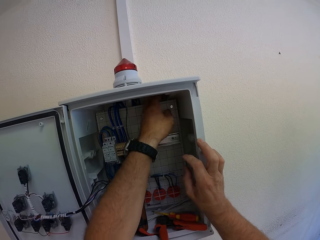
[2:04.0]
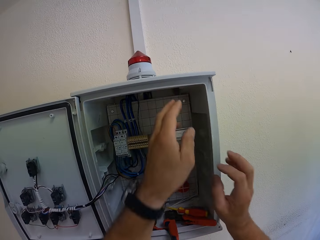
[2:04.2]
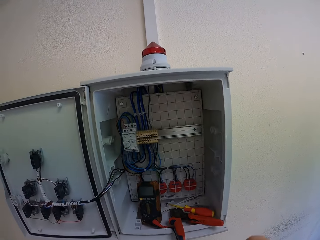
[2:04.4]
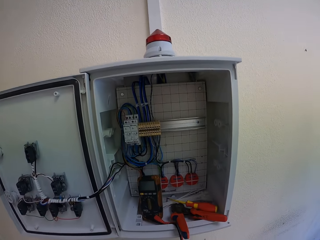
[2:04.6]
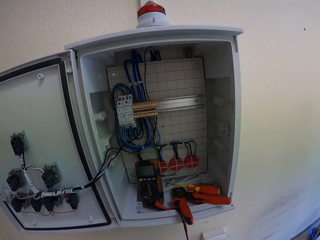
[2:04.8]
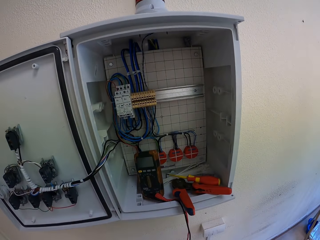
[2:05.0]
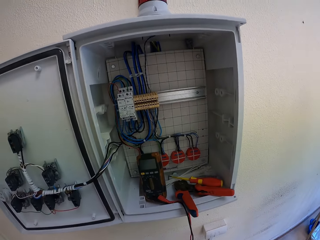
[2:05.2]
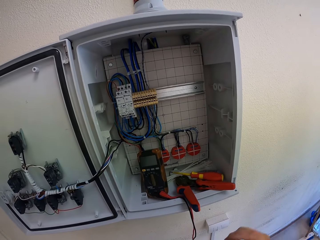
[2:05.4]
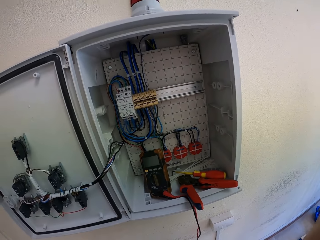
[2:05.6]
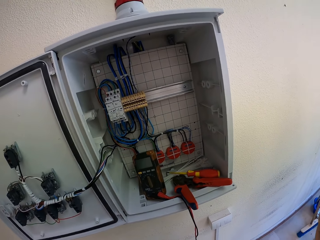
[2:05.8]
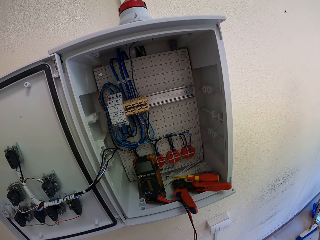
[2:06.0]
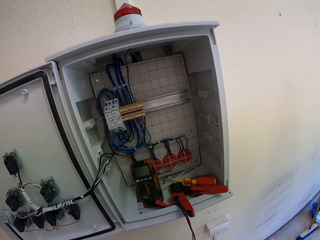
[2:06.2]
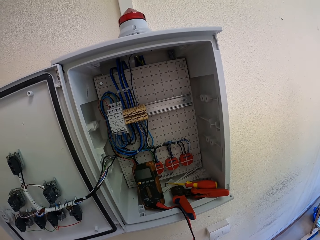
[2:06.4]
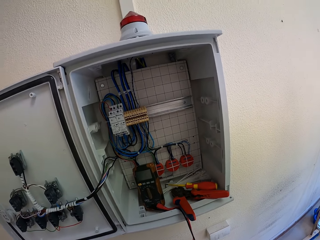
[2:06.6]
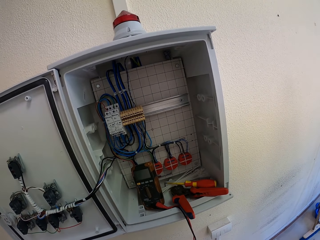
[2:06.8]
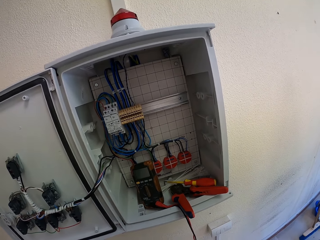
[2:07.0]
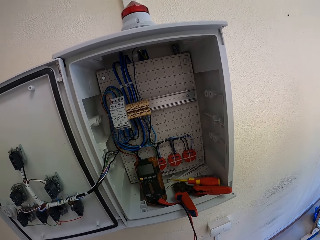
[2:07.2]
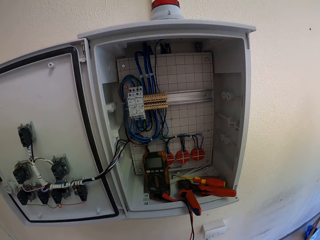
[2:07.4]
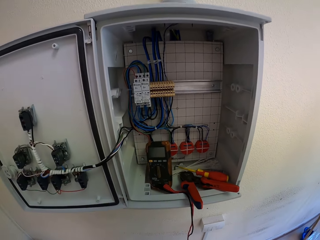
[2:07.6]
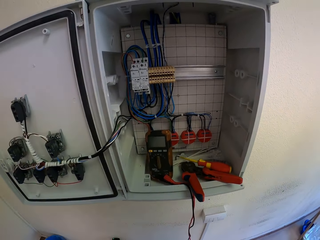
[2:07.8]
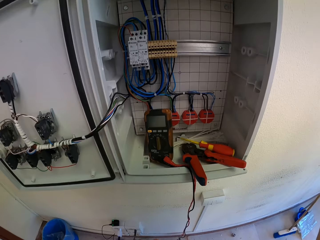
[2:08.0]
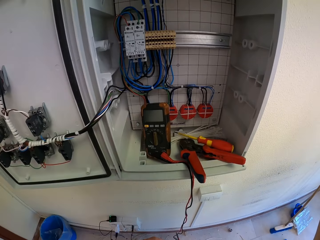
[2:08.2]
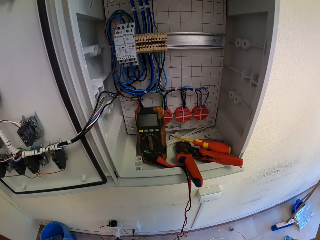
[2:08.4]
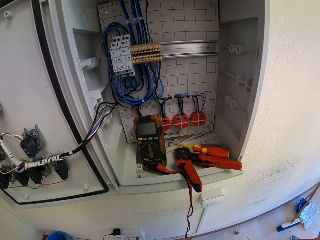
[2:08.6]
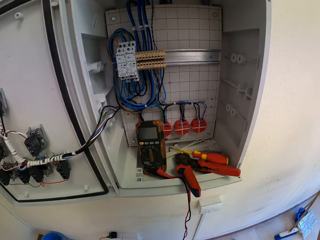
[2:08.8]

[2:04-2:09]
The camera wearer removes both hands from the junction box. They look at the box.
